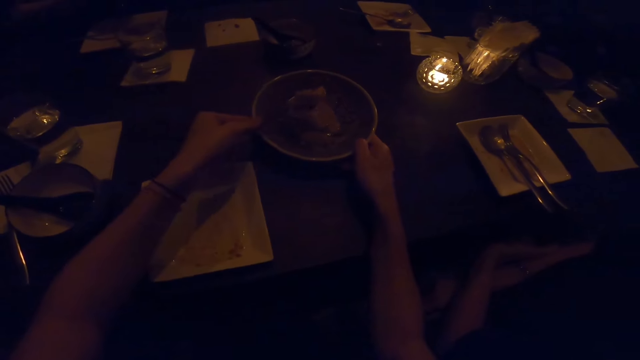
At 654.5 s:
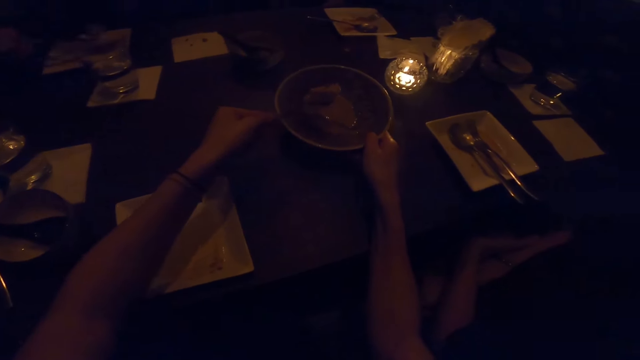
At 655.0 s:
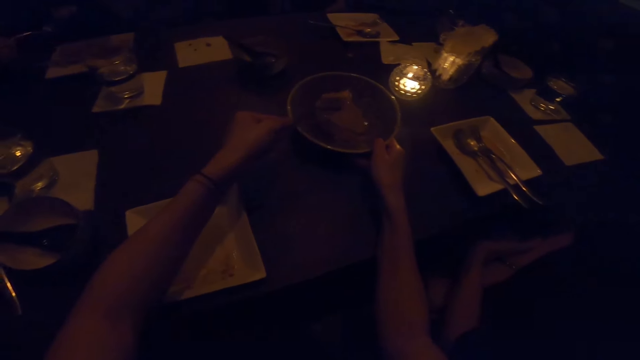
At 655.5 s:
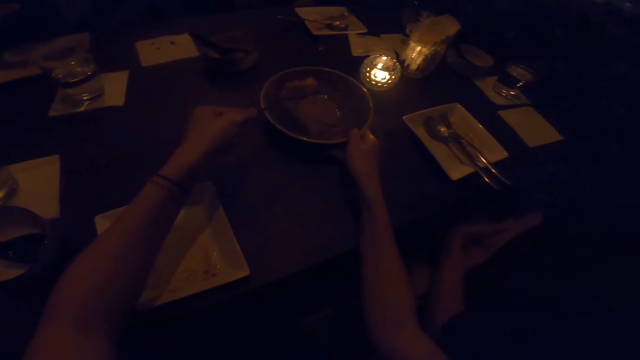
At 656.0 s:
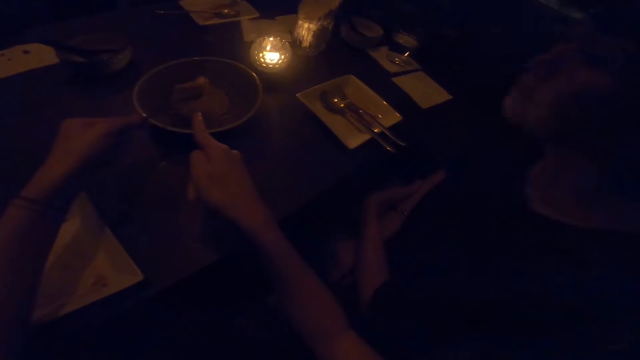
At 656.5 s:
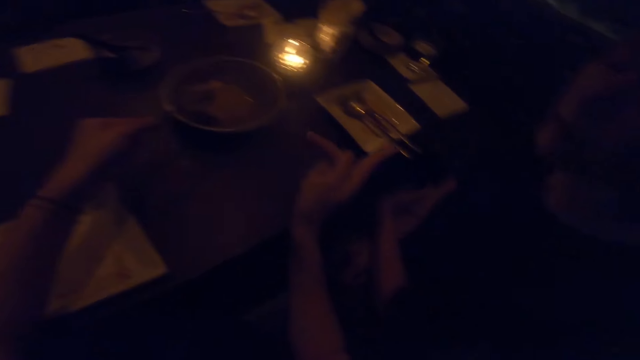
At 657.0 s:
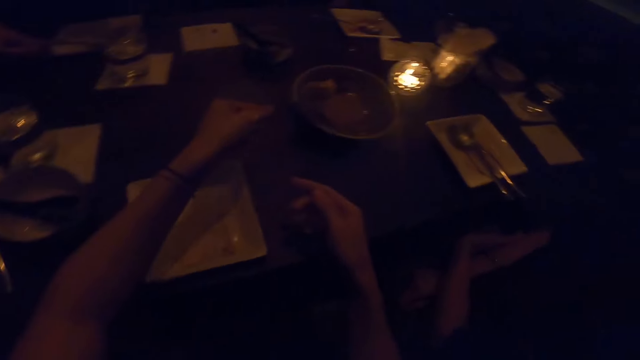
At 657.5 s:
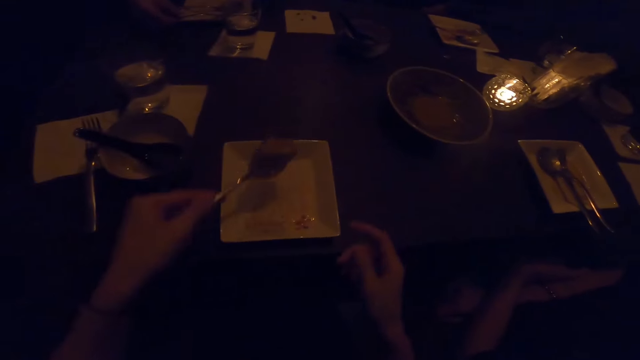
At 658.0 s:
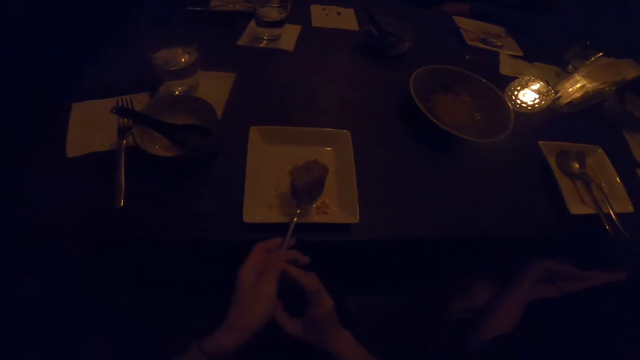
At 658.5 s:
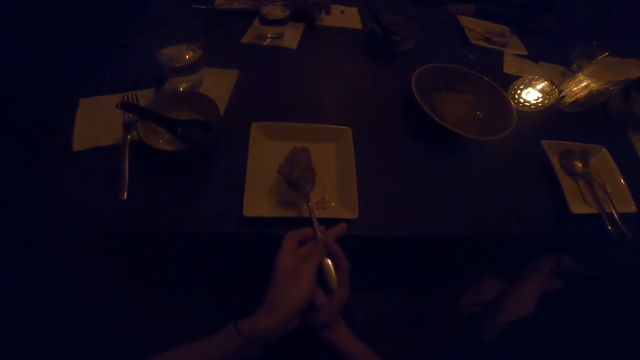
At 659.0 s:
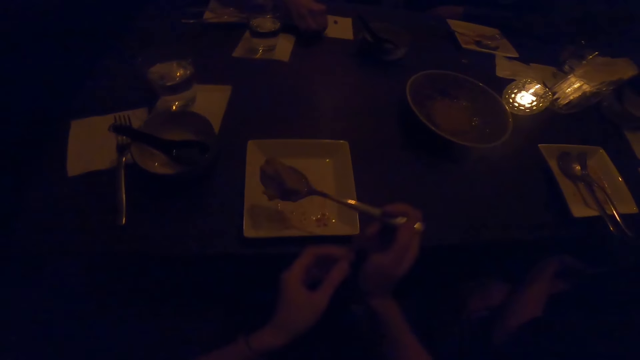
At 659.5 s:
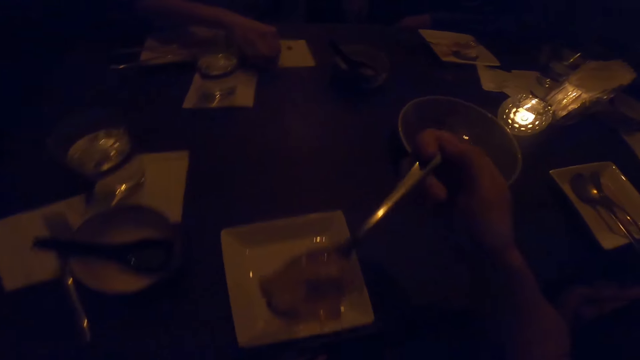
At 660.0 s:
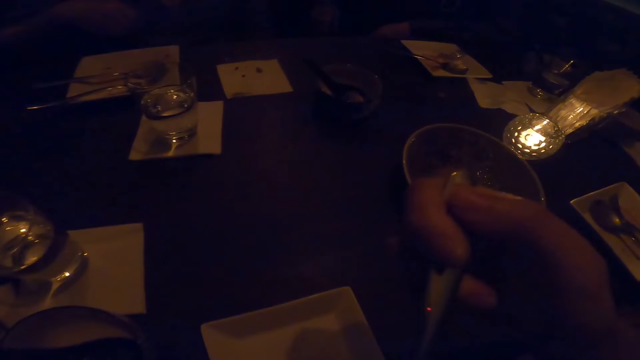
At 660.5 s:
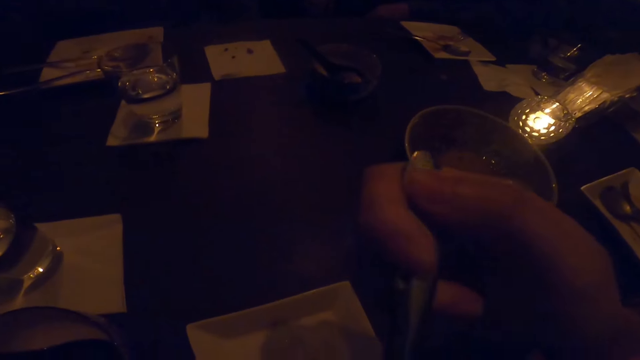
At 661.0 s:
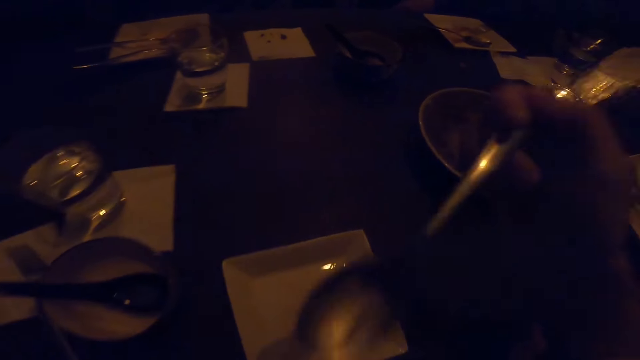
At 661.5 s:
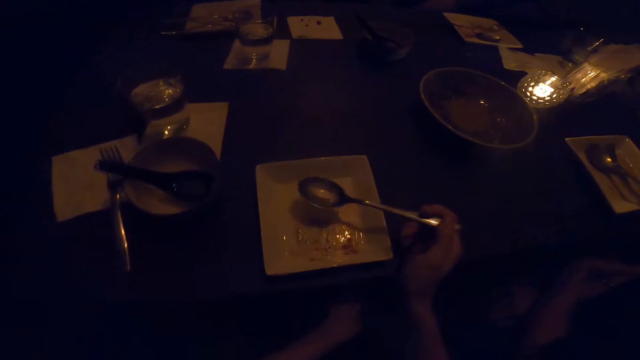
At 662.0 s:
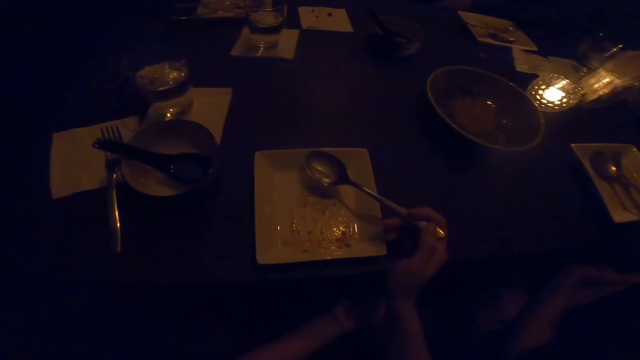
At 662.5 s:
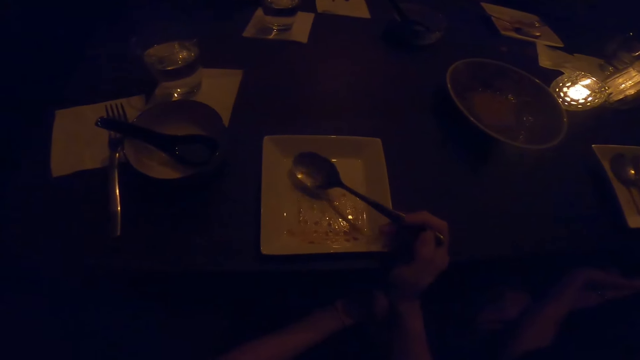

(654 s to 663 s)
The camera wearer moves a bowl on the table. She exchanges the spoon on her hands. She eats food.

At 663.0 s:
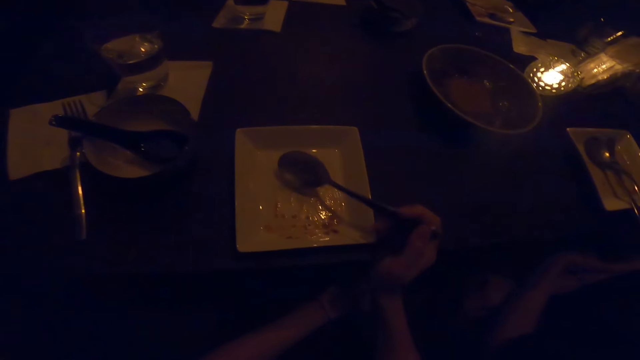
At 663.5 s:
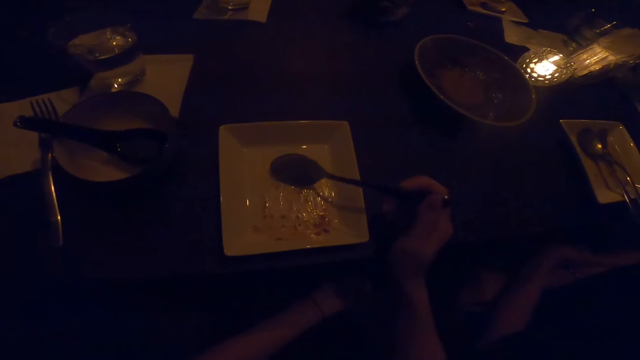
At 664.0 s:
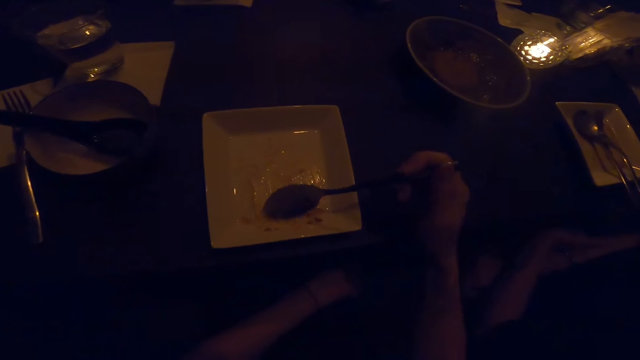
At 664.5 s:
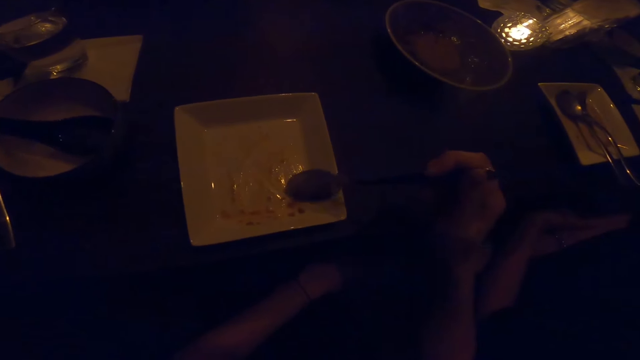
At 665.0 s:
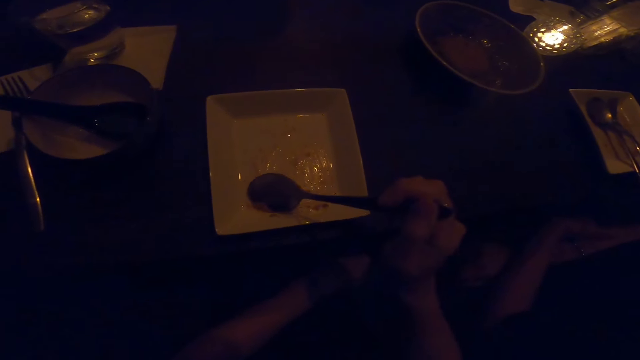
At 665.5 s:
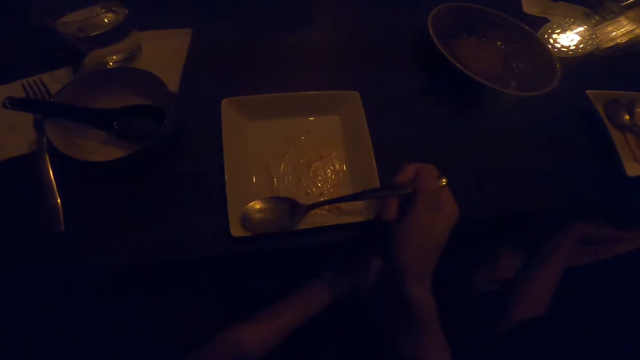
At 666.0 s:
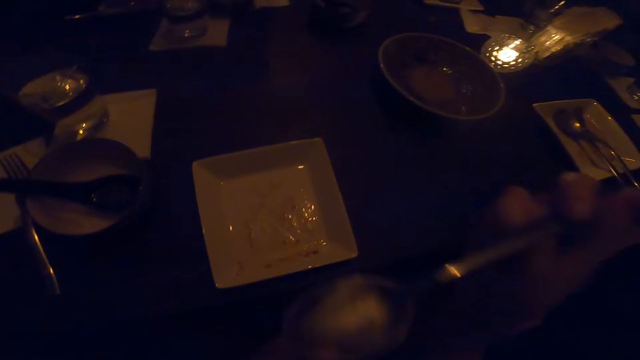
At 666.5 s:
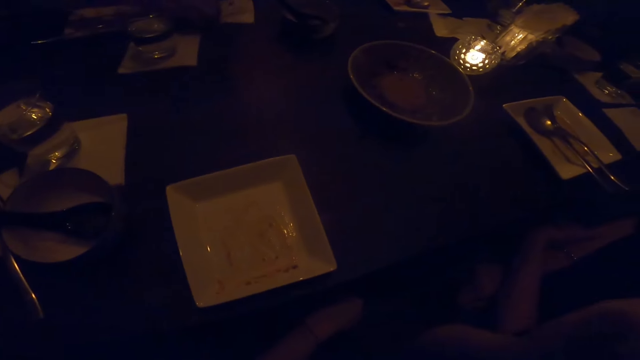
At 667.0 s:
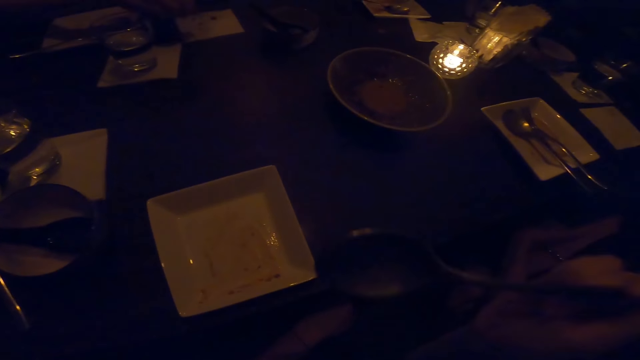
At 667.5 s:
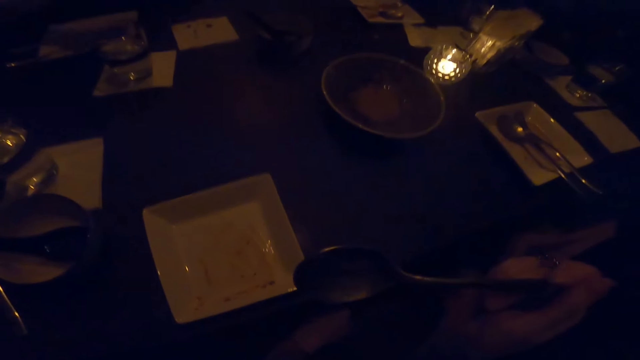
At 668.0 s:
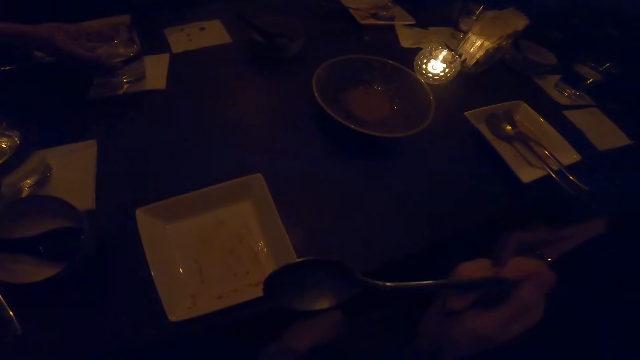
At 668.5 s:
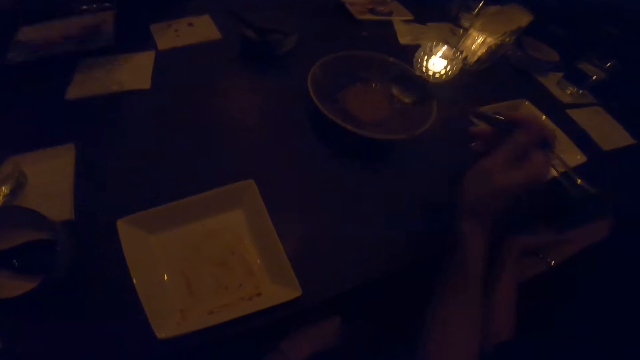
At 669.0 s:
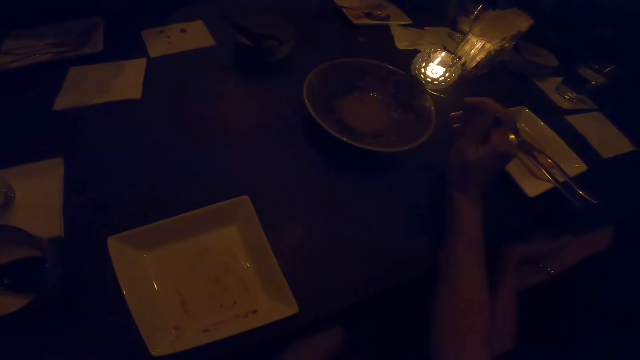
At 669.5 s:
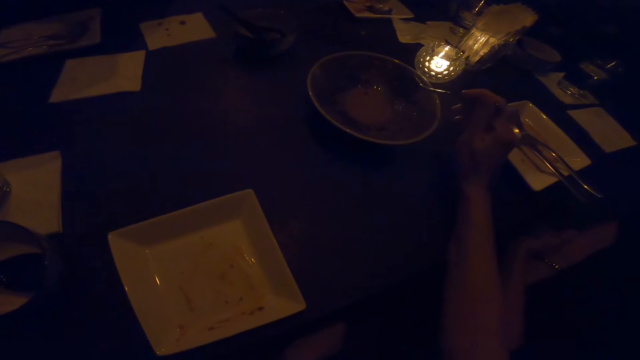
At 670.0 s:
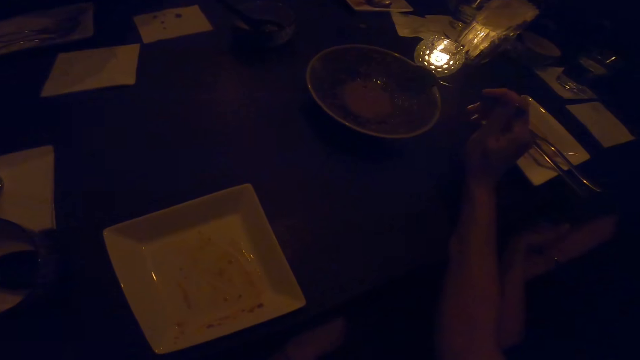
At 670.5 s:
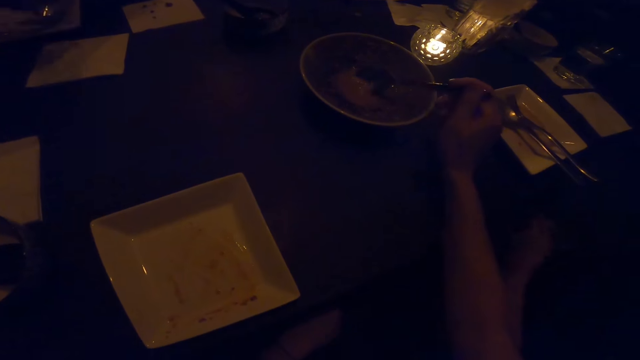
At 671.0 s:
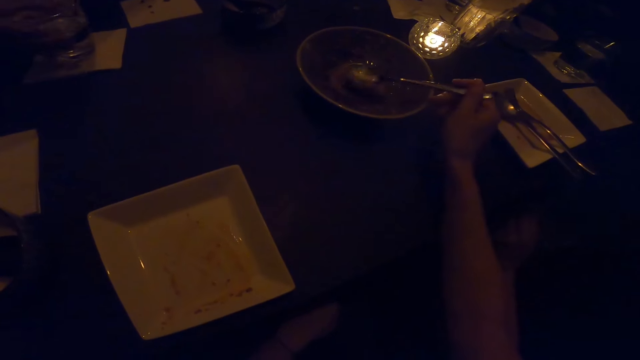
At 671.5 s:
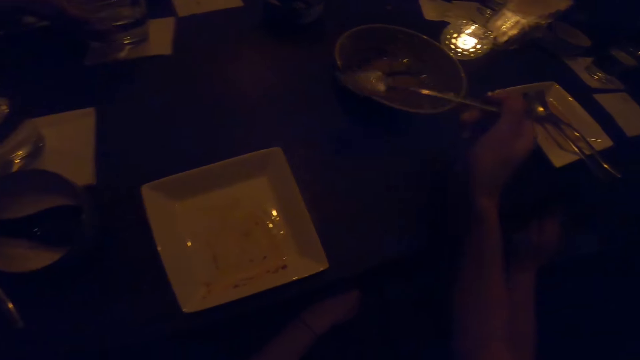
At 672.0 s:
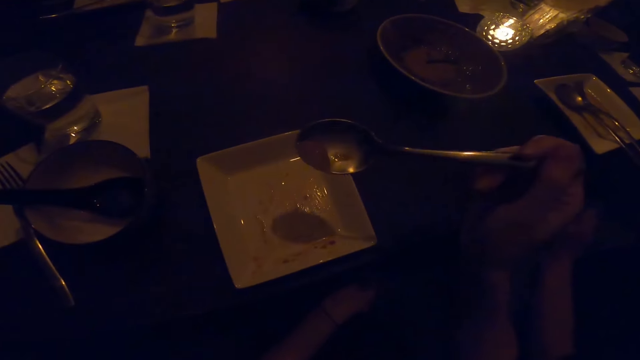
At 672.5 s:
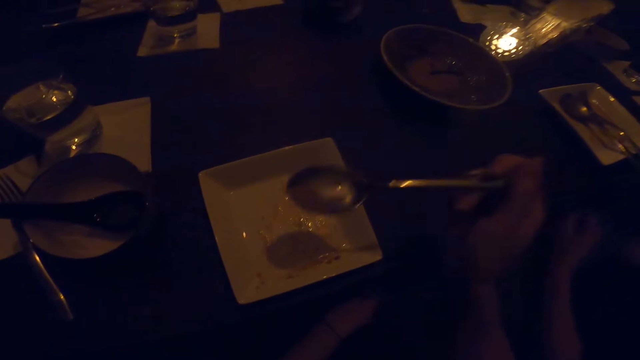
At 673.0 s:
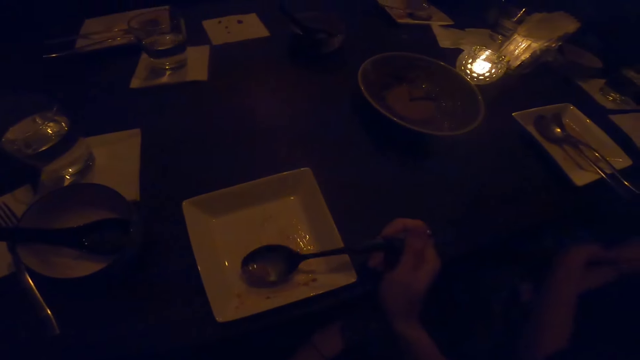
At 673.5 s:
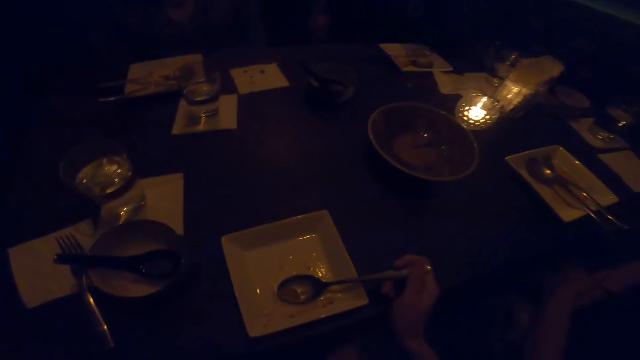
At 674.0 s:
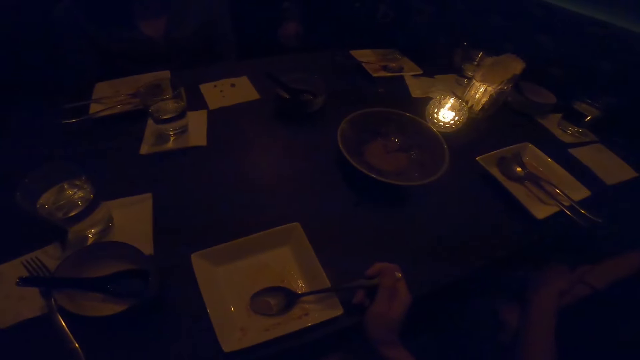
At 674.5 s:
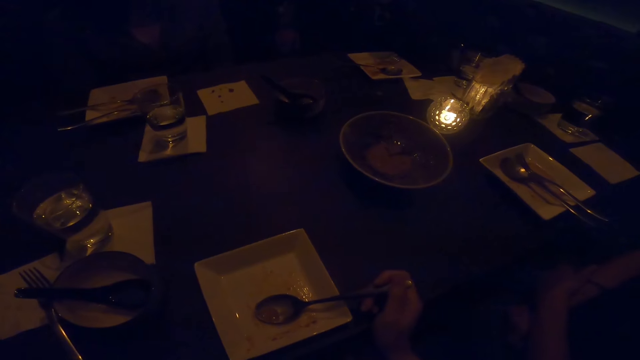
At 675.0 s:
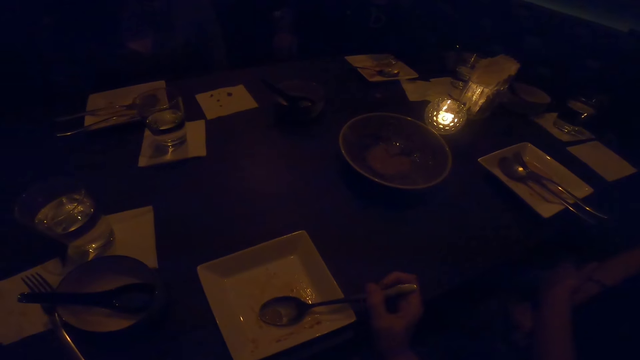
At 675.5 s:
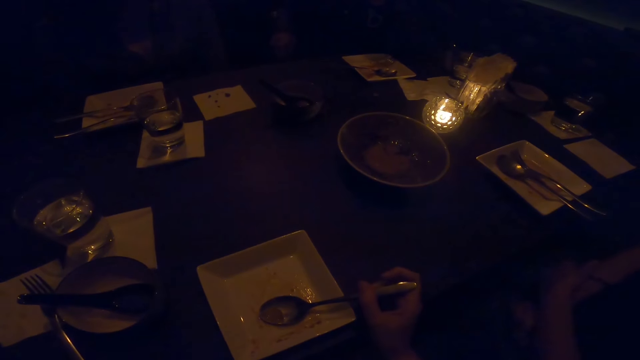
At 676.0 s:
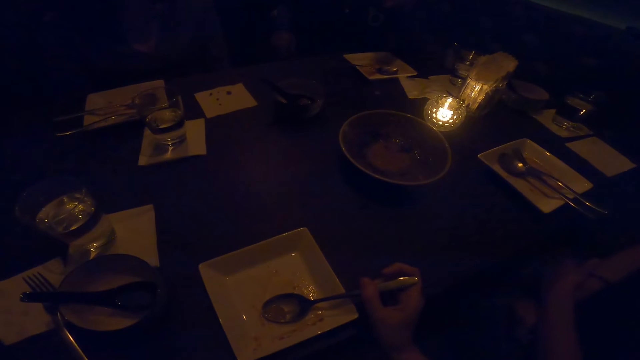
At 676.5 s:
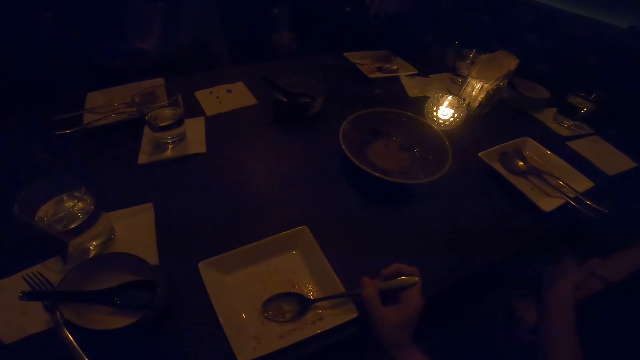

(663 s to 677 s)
The camera wearer picks up food. They eat the food. They pick up the food. They check the food. They look around the table.
